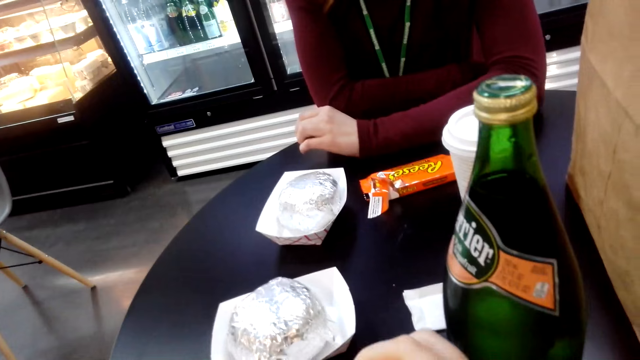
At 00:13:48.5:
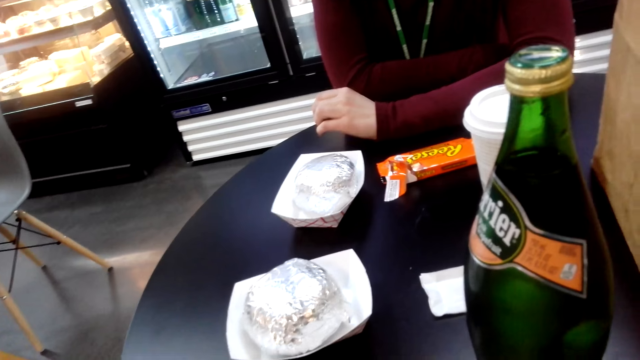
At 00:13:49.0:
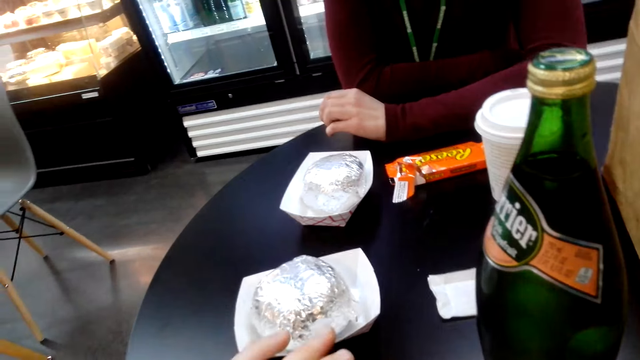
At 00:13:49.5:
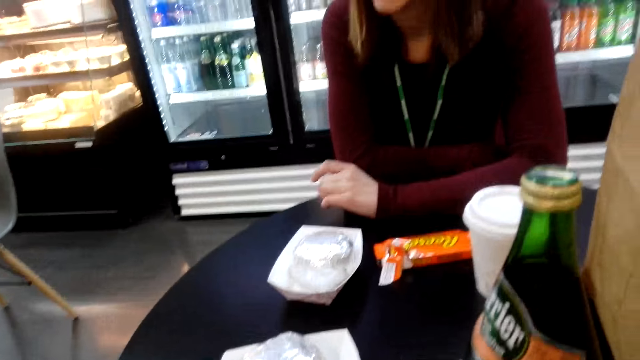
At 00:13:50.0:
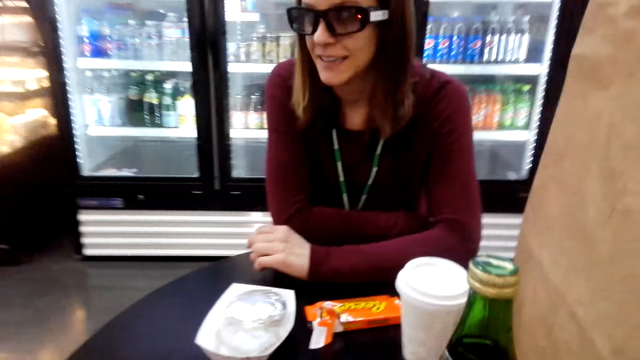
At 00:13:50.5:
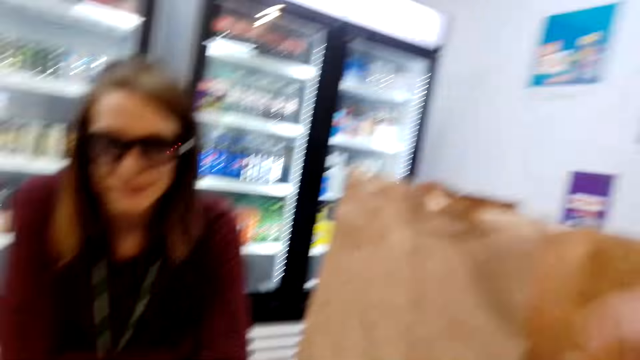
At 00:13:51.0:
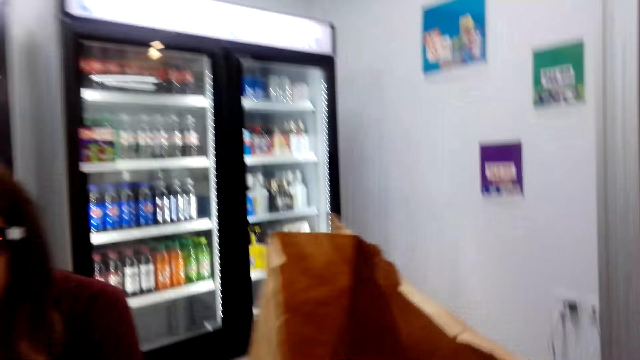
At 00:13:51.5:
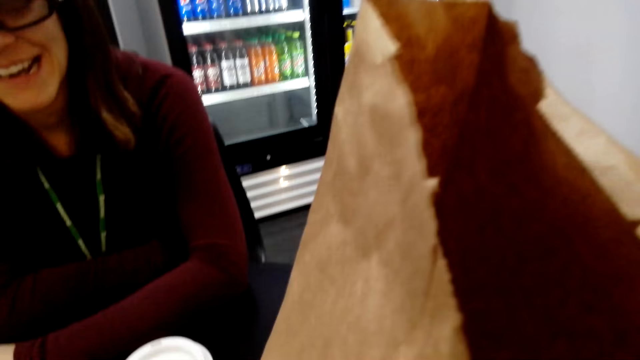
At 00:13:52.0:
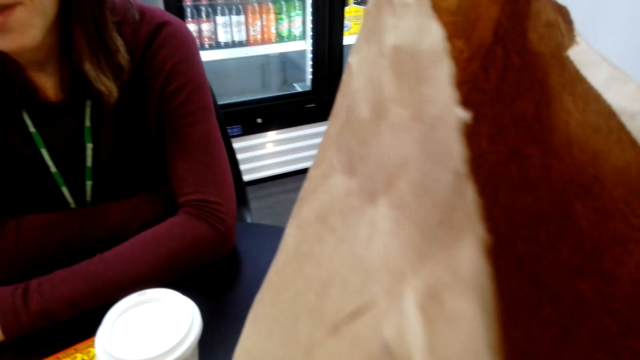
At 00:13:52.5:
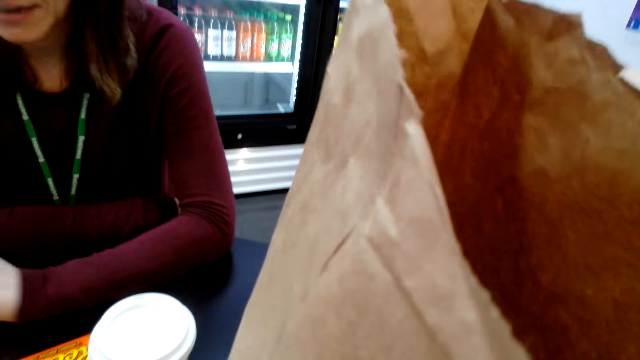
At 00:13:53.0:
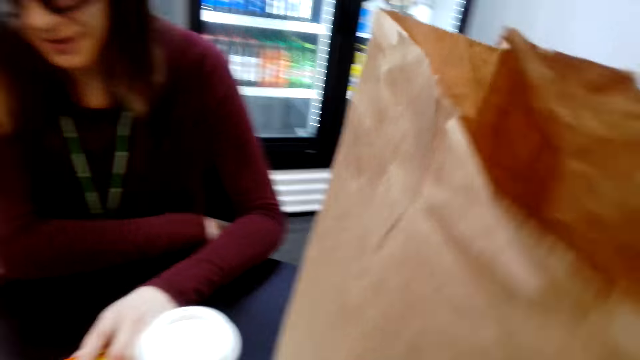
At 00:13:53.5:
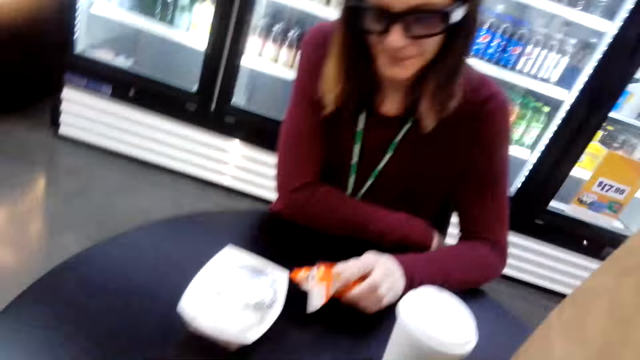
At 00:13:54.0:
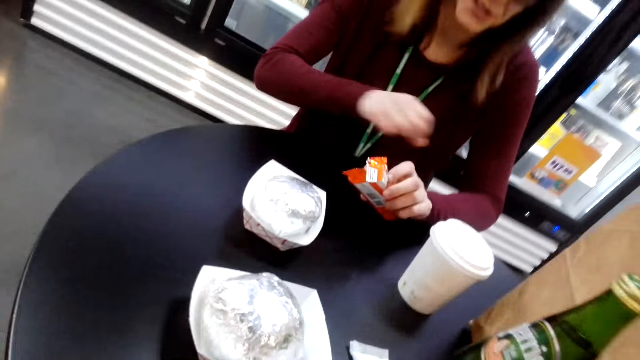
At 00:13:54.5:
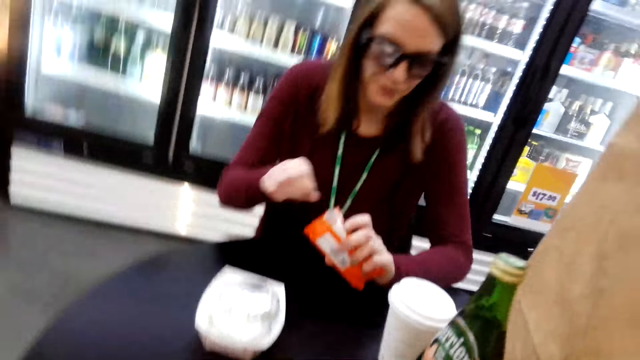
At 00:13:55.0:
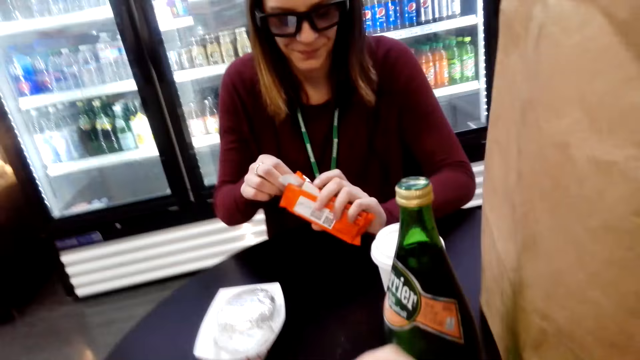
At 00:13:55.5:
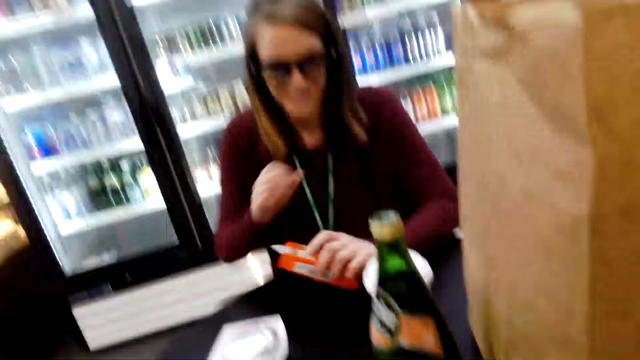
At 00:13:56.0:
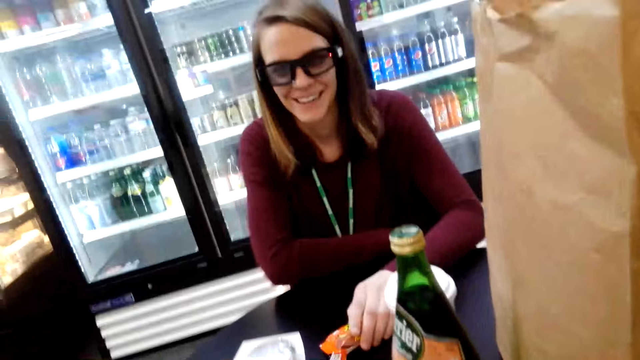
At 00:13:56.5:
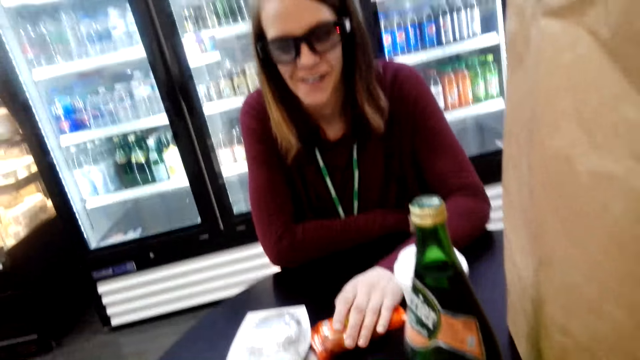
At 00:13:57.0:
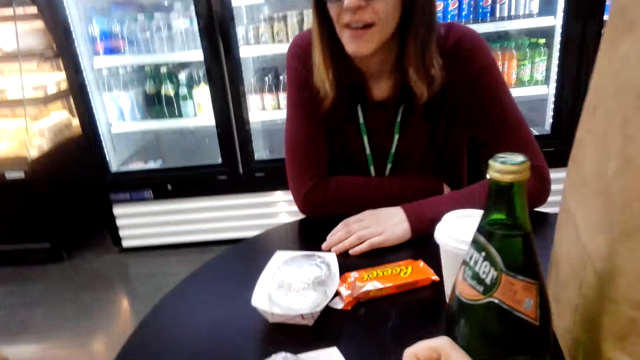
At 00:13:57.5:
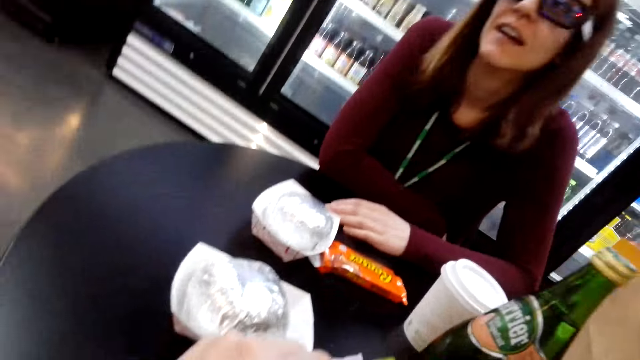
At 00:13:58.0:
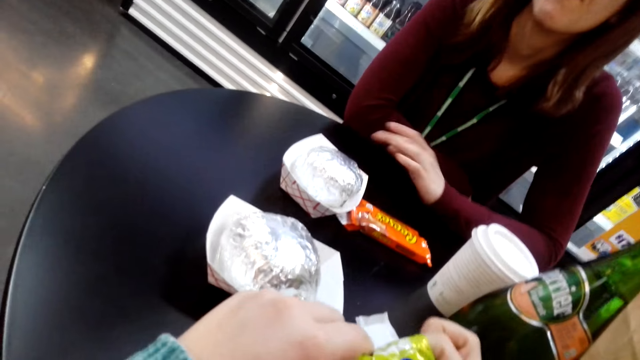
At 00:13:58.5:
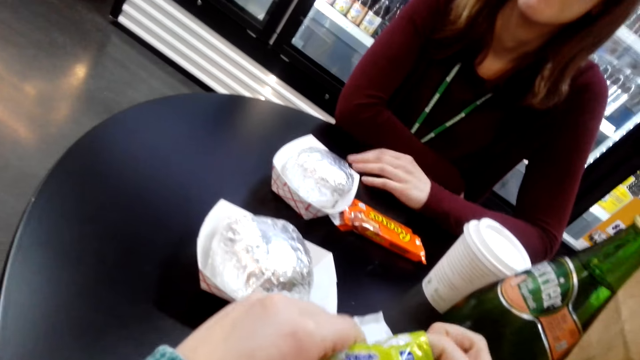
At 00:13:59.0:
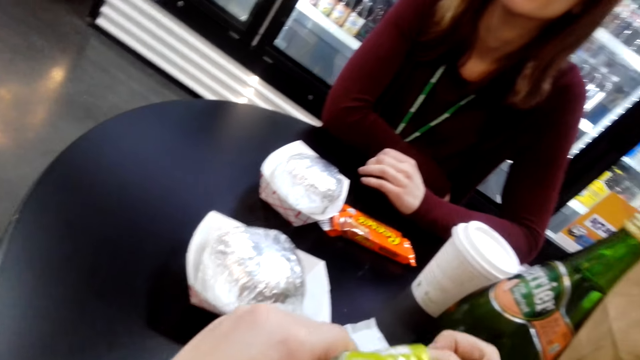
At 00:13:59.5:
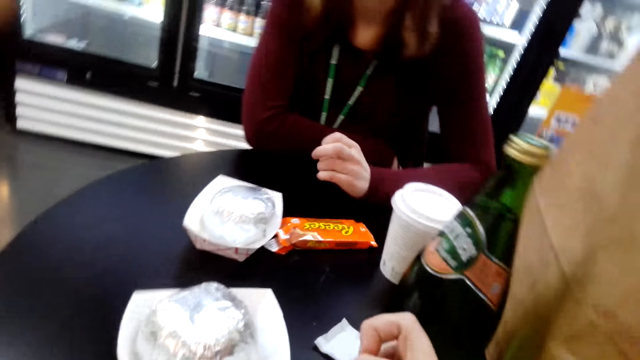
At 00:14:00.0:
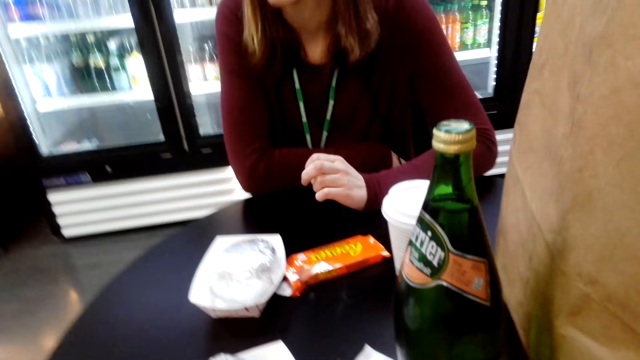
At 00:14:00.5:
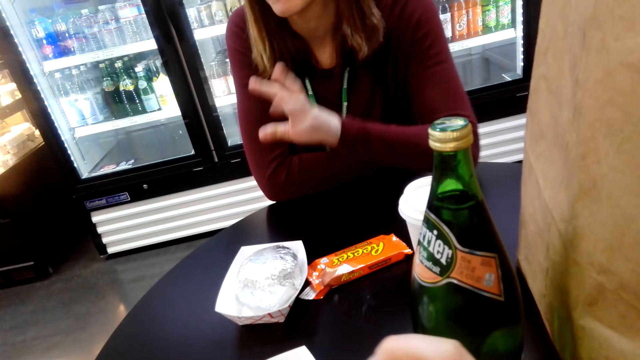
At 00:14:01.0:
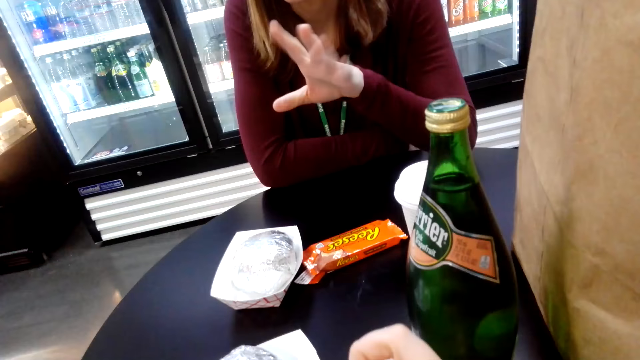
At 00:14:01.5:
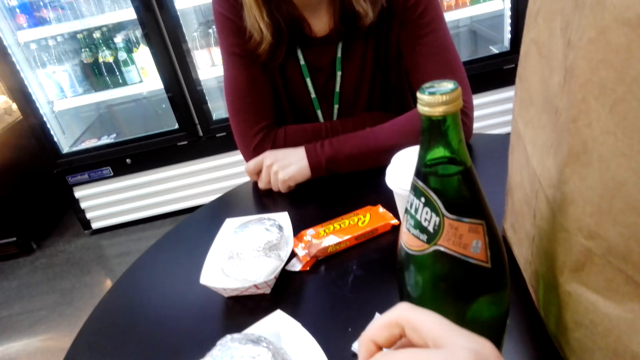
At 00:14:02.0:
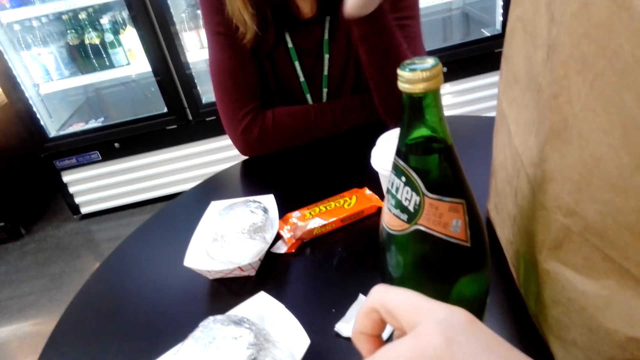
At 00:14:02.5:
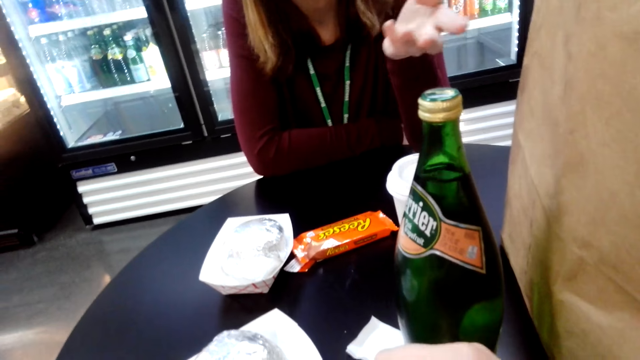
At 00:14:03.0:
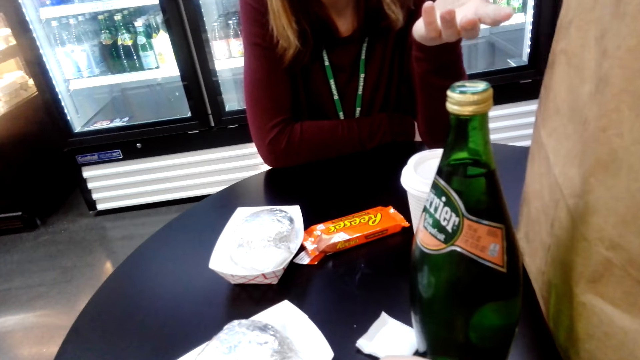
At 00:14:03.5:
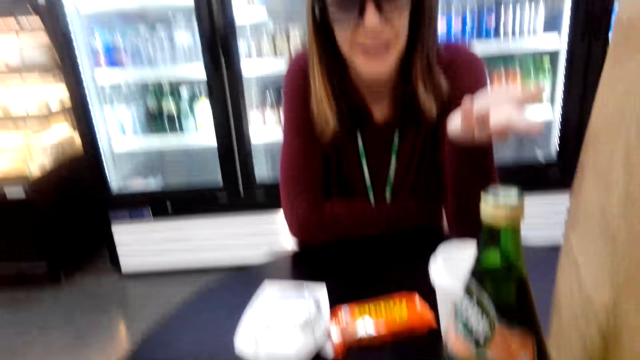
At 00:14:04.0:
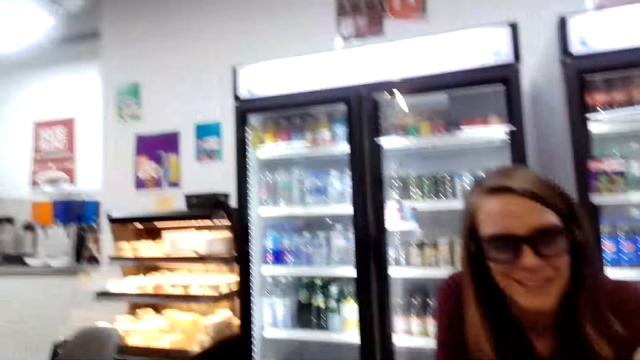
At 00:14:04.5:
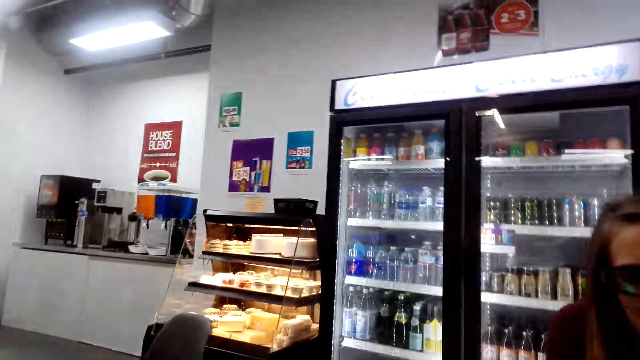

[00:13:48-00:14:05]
The camera wearer looks inside a shopping bag. A woman picks a snack from the table. She places the snack on the table. The camera wearer opens a packet of snack.

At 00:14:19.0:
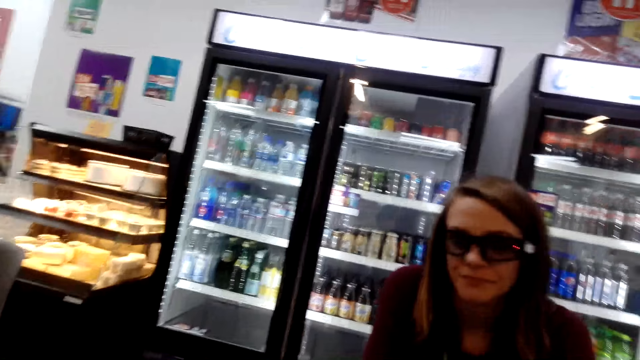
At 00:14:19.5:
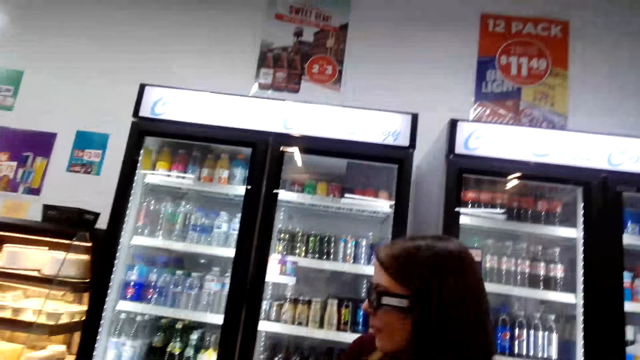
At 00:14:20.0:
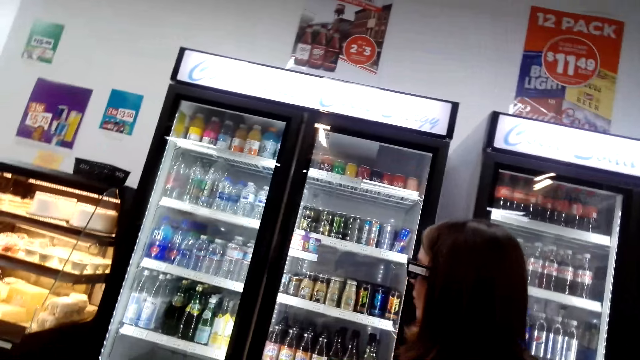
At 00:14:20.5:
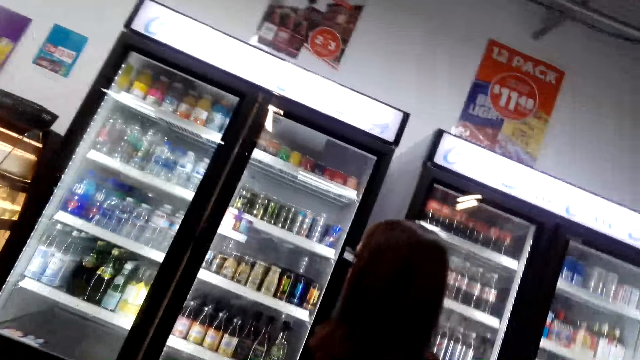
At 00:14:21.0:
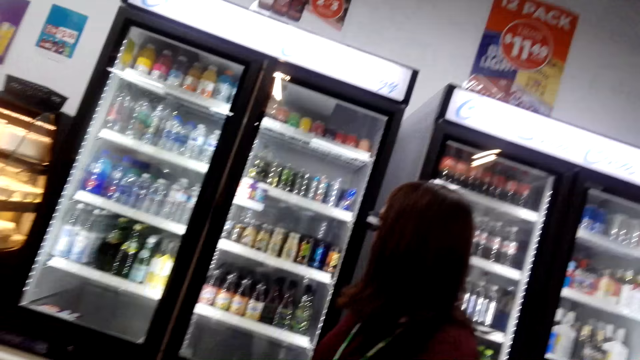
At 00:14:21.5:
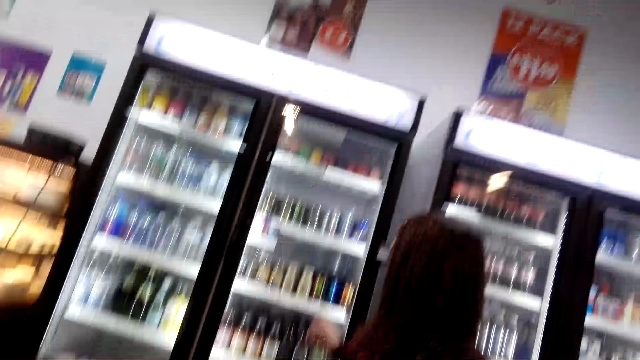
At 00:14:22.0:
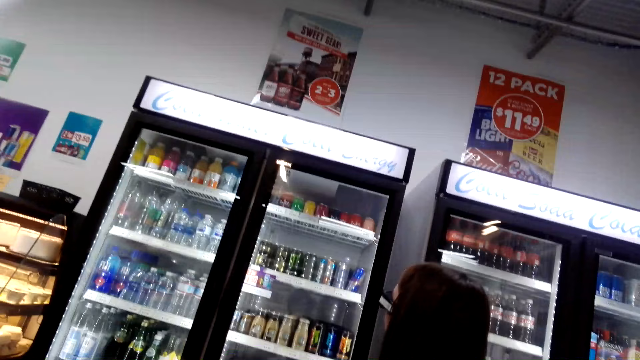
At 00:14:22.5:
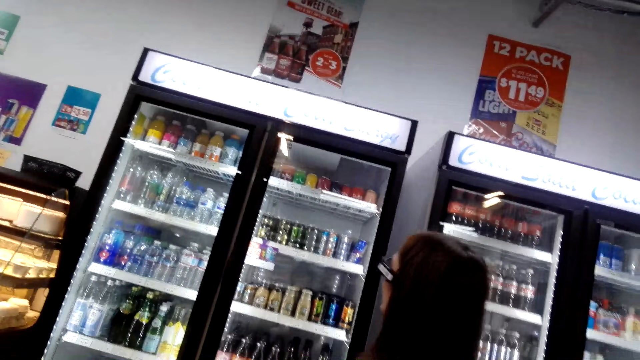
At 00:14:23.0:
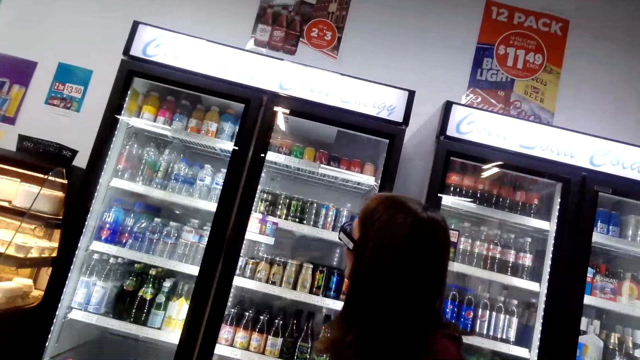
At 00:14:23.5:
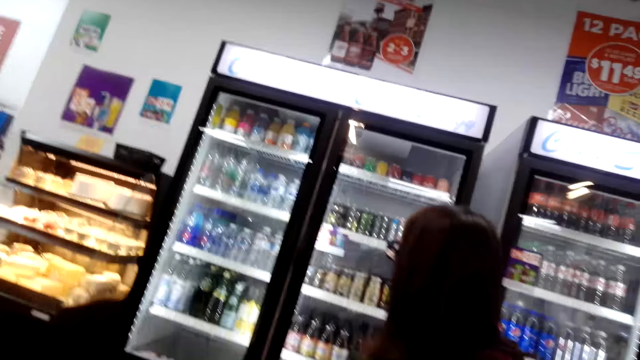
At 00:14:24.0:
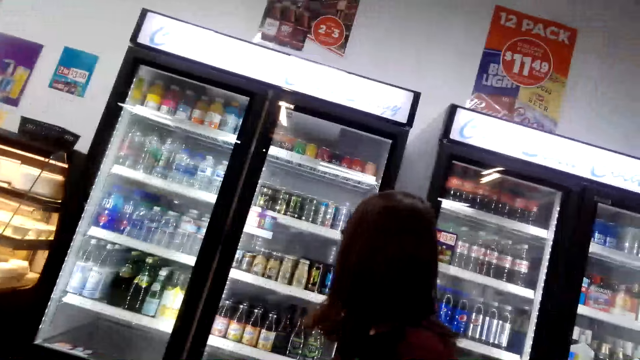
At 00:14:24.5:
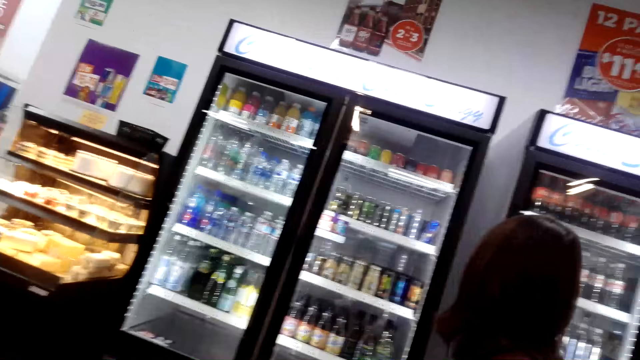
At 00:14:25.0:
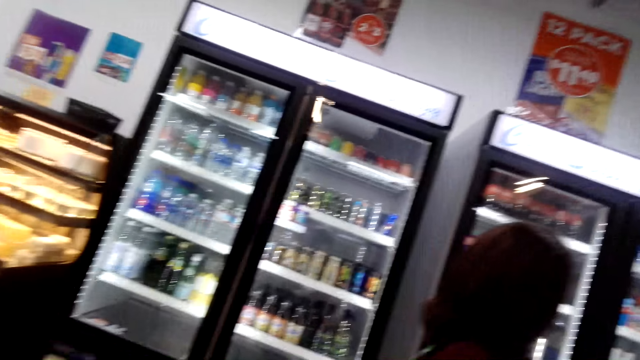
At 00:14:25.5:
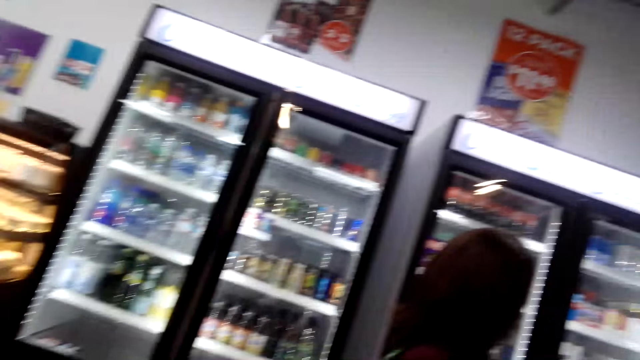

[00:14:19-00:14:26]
A woman looks at the fridge. She points at the fridge.
